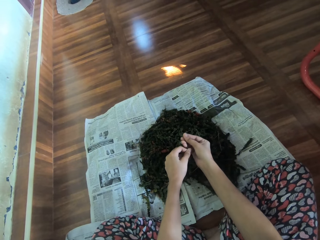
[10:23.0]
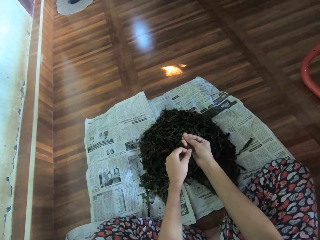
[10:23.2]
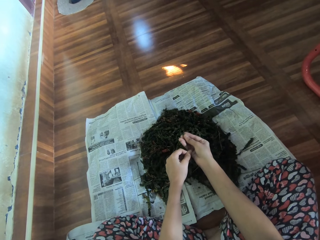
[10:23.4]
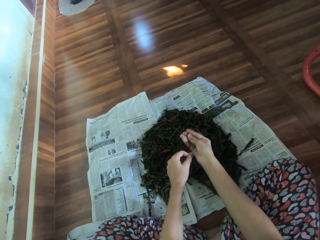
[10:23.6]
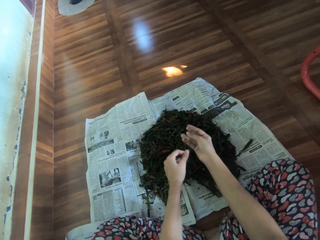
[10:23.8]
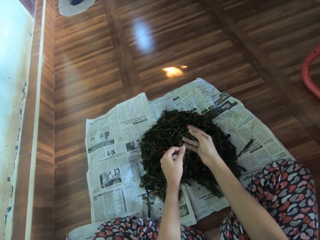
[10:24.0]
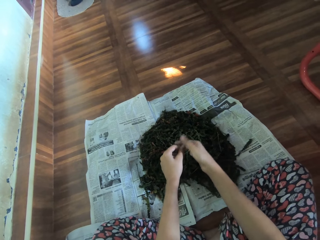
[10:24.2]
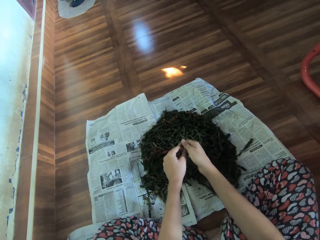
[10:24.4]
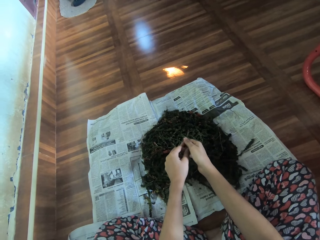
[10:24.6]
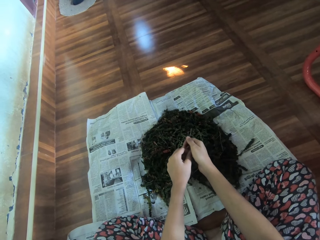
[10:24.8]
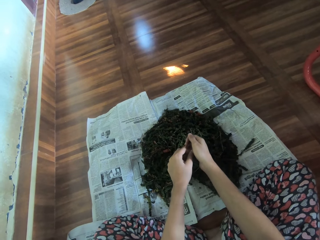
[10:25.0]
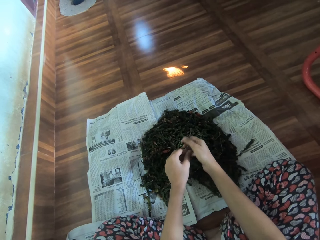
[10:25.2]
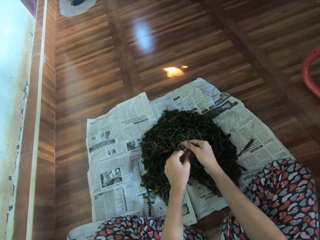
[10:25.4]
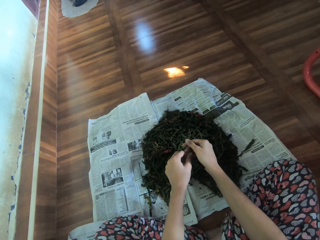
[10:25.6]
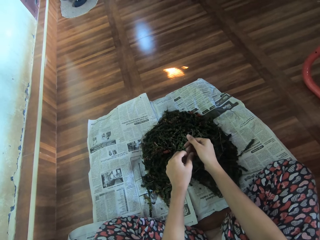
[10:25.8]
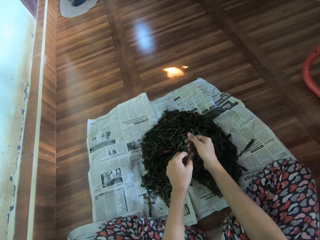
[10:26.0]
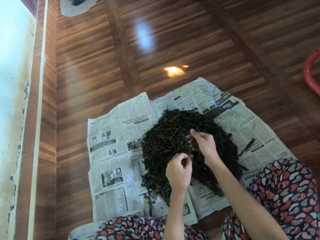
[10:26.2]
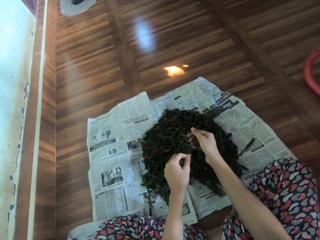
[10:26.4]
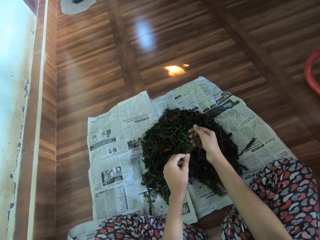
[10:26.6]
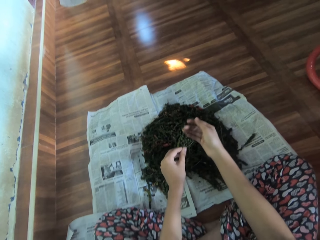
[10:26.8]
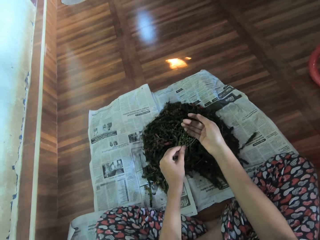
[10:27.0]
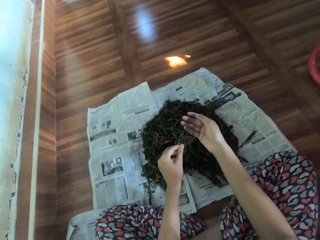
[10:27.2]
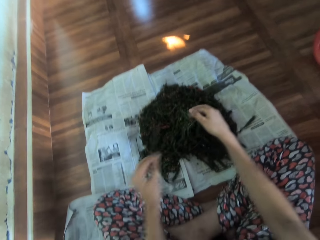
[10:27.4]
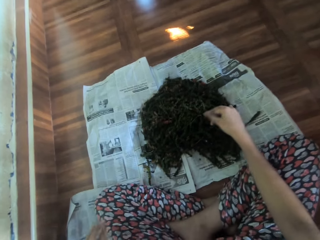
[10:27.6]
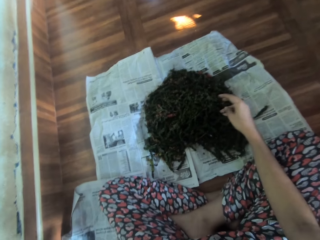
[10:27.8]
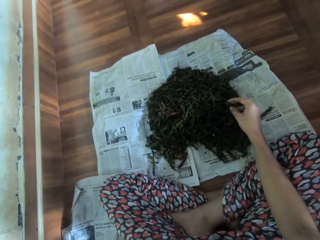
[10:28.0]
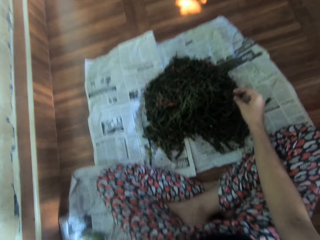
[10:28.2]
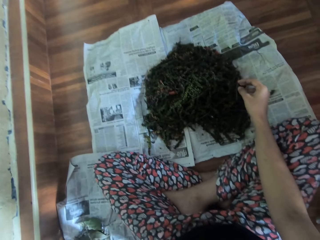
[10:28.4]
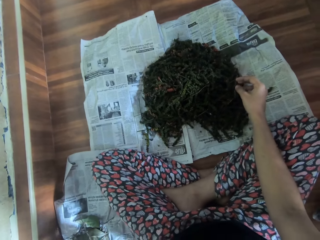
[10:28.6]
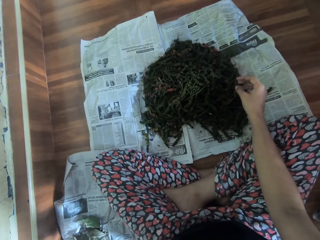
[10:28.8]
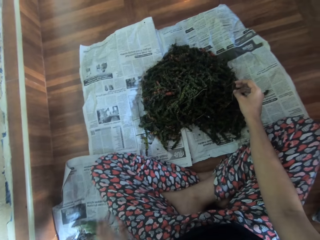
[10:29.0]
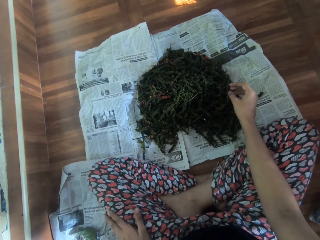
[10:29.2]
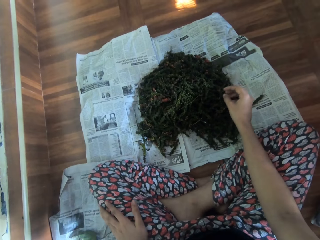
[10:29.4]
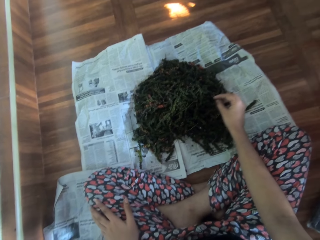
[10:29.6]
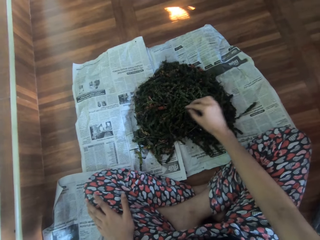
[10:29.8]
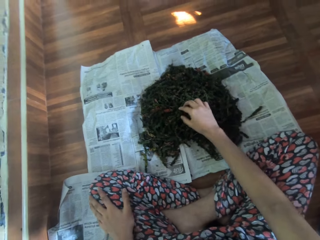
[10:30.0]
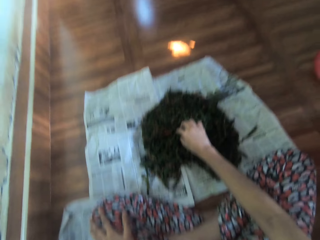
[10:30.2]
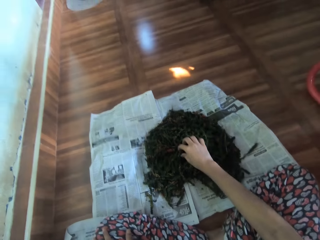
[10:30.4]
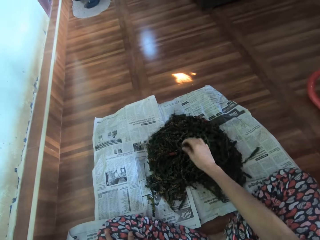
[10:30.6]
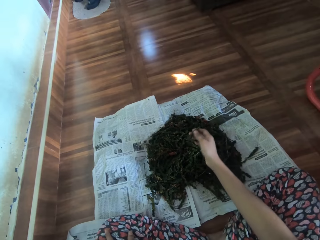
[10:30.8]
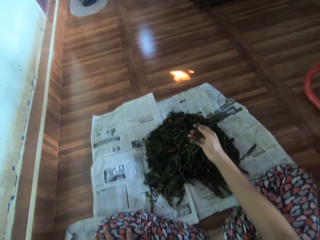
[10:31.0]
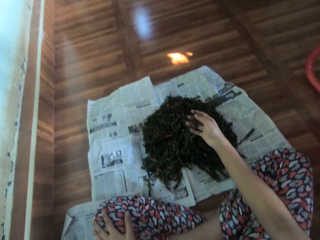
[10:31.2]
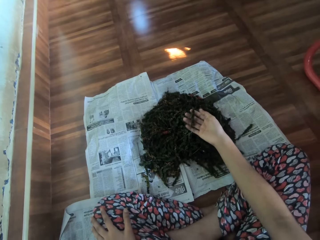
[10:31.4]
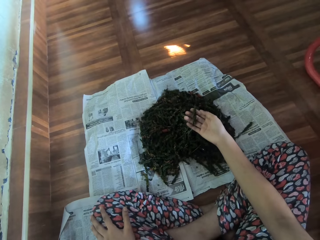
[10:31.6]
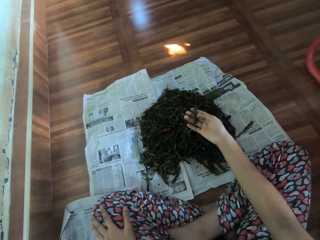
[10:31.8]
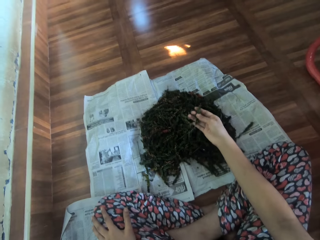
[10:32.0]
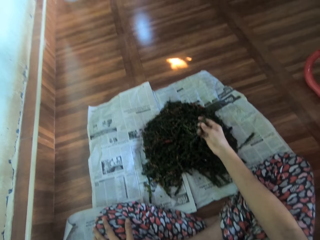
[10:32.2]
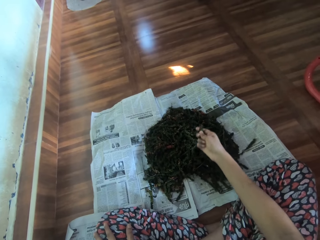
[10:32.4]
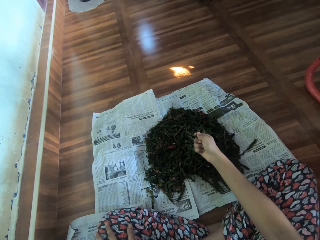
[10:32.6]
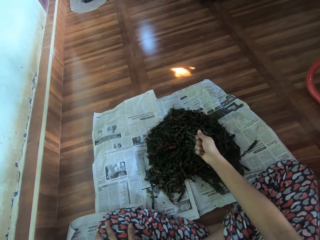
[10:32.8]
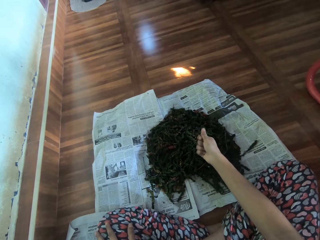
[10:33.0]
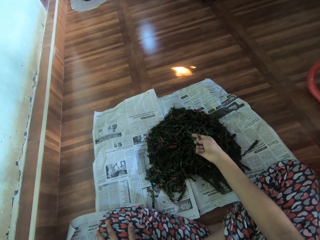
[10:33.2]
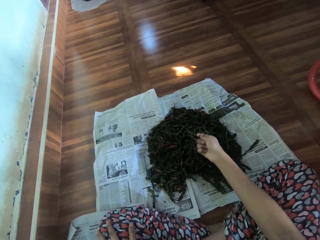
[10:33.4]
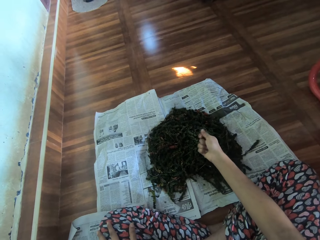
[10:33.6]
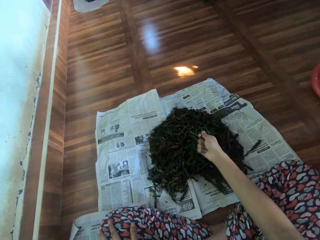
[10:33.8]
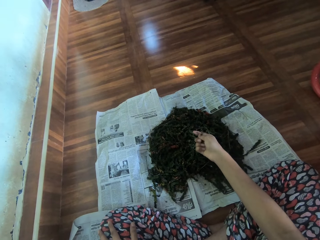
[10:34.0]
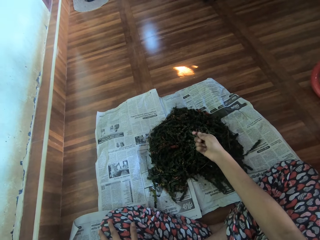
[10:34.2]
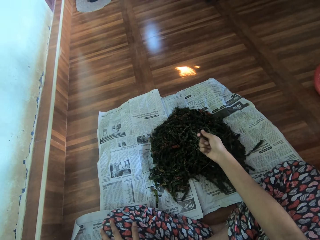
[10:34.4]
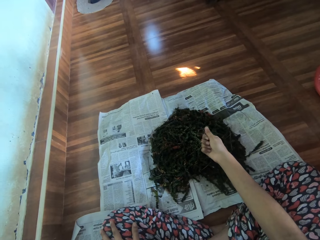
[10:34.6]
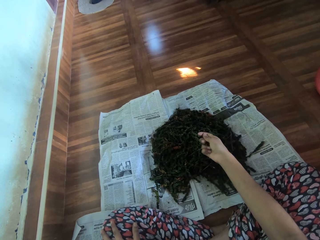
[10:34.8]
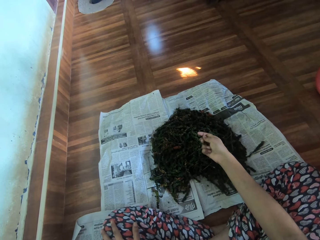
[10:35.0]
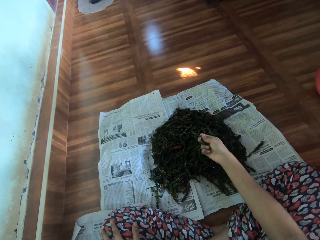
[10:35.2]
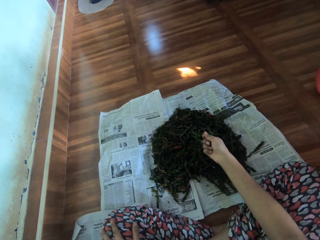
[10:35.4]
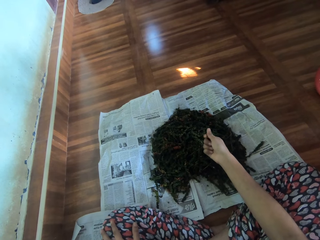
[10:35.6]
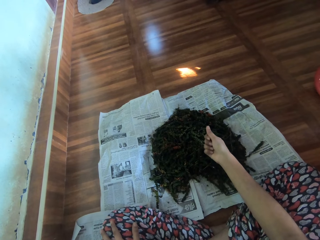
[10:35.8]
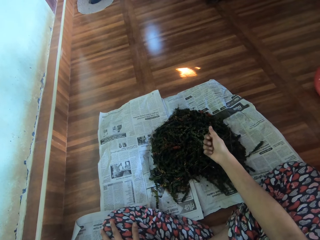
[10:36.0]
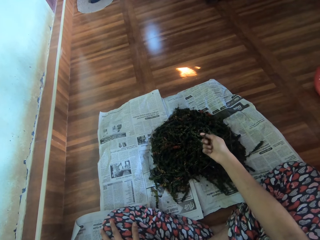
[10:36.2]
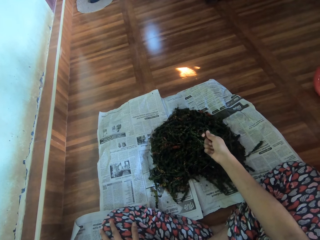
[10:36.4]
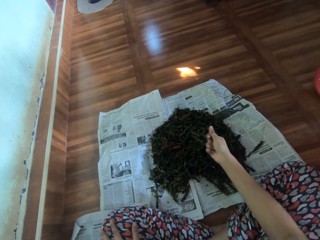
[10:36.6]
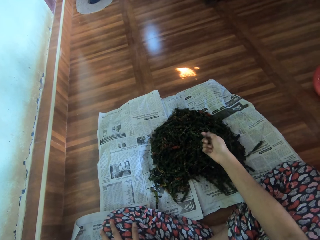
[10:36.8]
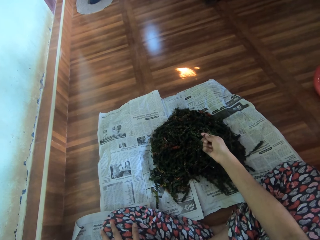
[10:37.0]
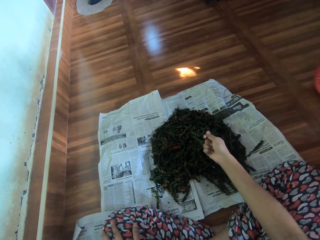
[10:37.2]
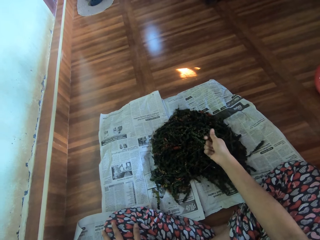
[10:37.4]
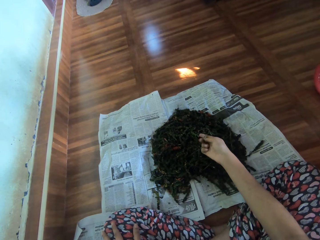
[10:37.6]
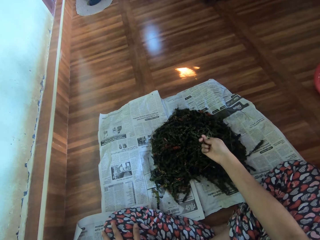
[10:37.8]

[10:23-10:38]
The camera wearer drops the stem on the newspaper on the floor with her left hand. She rubs her left hand on her left thigh. She picks a dried marijuana from the newspaper on the floor with her right hand. She pulls the dried marijuana off the stem onto the newspaper with her right hand.

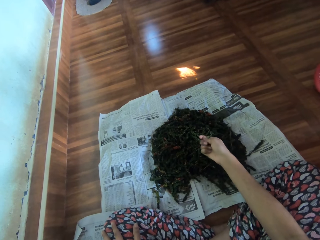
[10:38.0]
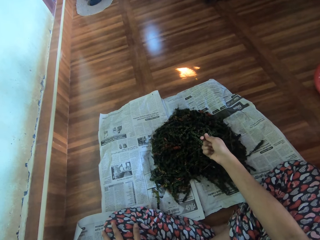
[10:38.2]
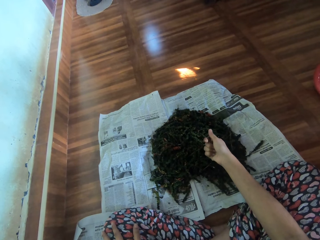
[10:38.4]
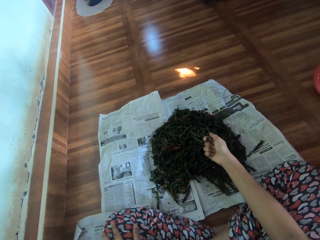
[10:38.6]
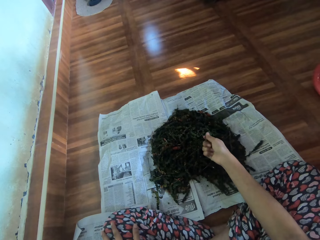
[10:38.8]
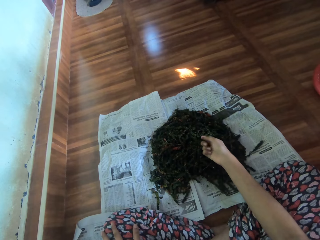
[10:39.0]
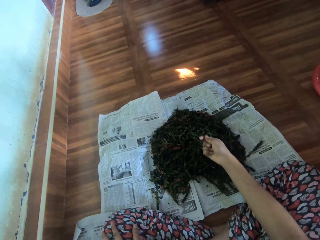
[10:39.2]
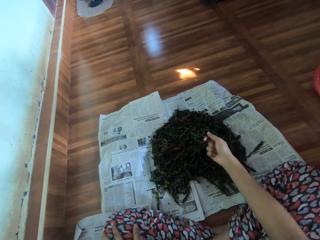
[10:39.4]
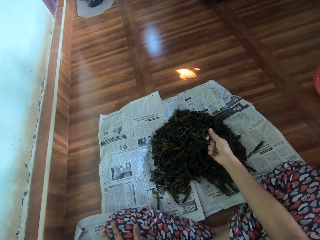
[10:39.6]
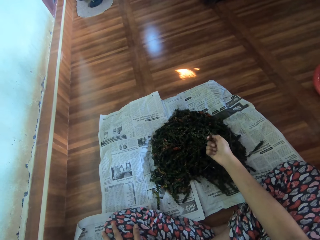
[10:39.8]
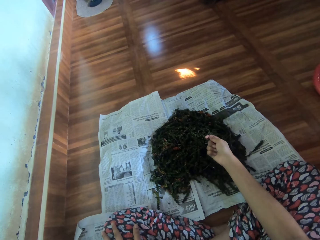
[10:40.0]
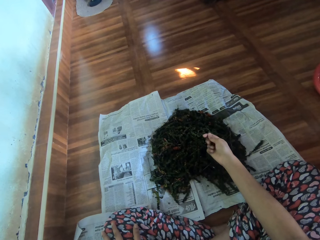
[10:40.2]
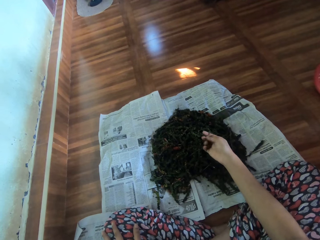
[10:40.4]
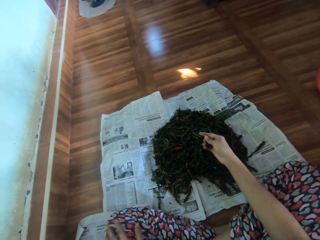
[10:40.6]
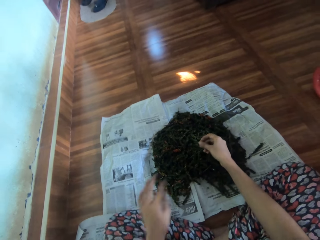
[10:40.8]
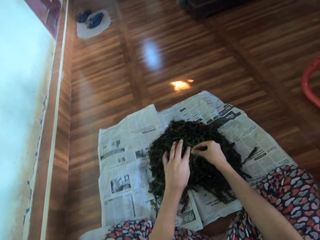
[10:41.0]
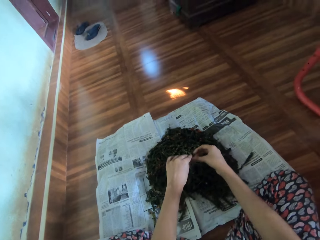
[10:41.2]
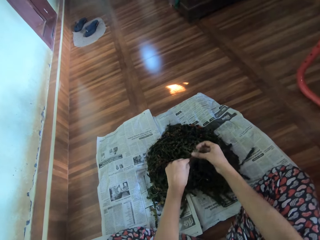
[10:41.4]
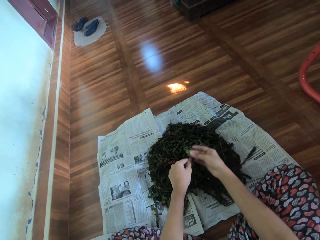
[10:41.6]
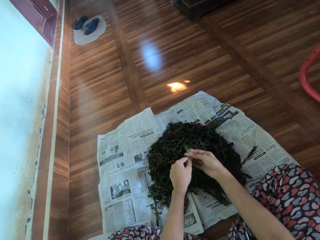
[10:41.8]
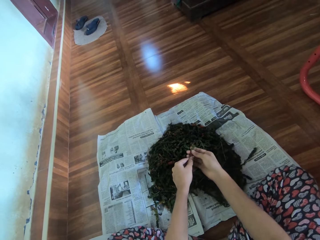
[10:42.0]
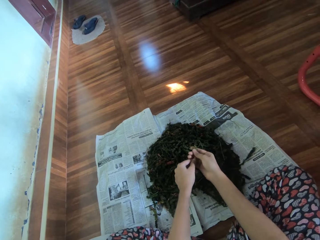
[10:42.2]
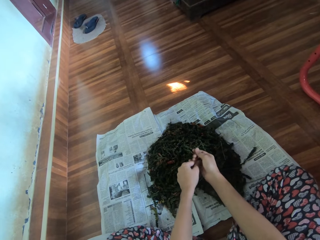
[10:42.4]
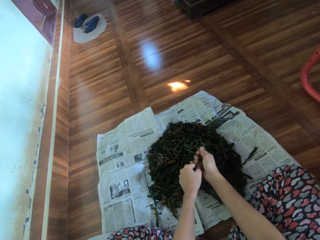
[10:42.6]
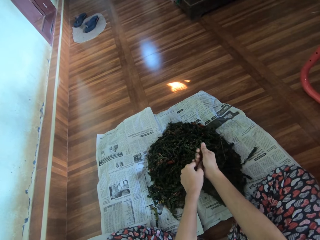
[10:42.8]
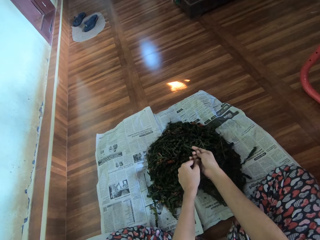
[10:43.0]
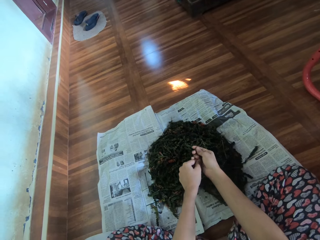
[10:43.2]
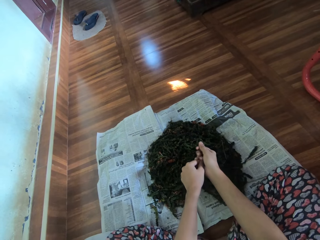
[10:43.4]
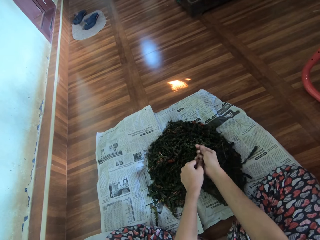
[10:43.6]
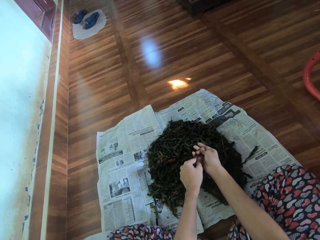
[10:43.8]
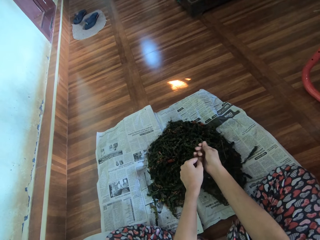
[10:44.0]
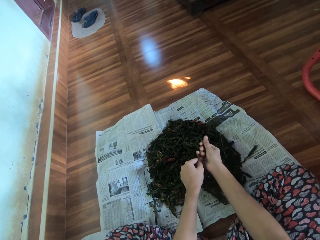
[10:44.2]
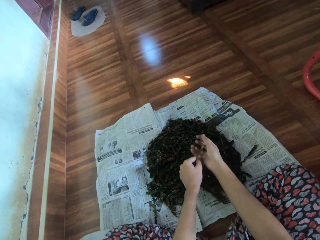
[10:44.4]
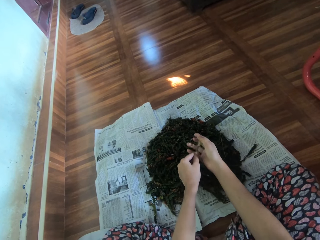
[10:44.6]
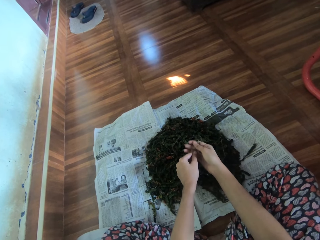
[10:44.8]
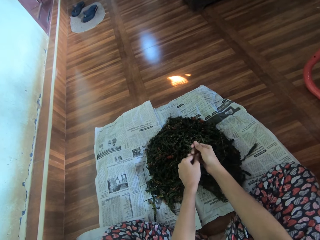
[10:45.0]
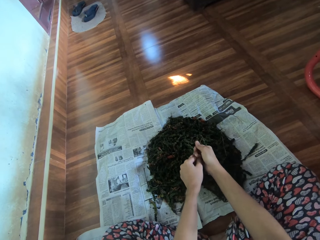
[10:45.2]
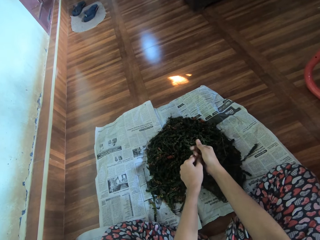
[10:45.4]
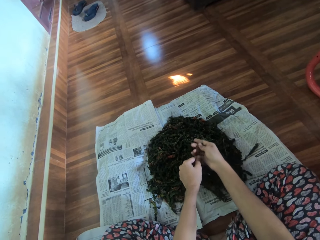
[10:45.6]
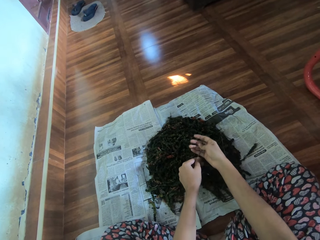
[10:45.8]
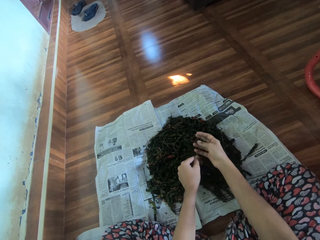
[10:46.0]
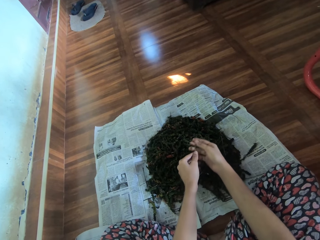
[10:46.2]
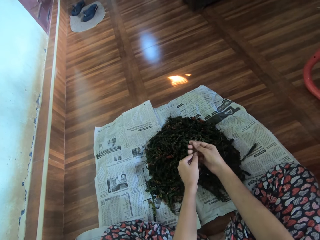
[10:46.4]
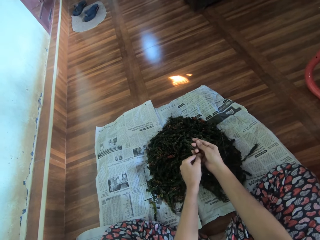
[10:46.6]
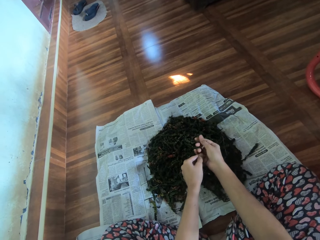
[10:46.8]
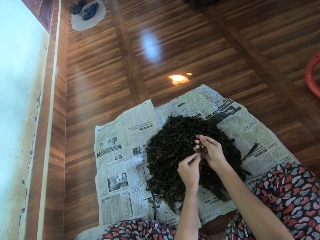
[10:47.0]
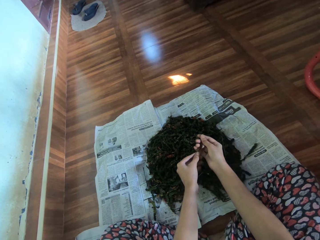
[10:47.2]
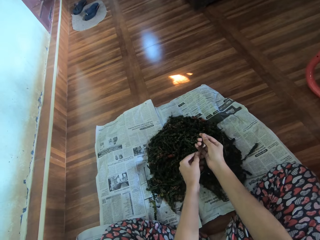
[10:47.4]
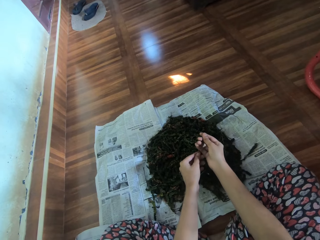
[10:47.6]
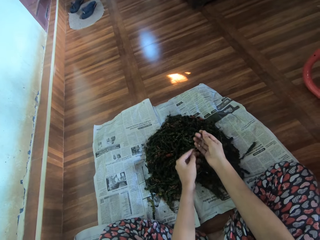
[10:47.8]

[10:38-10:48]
The camera wearer pulls the dried marijuana off the stem onto the newspaper with both hands. They scrub off the outer core of the herbs with both hands.
